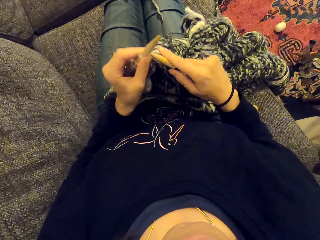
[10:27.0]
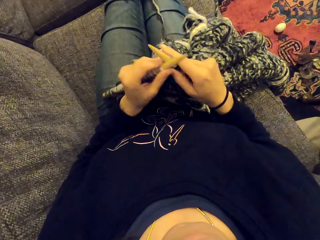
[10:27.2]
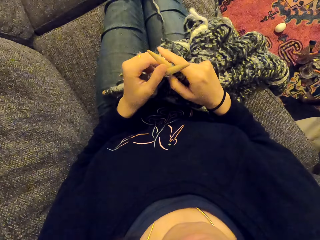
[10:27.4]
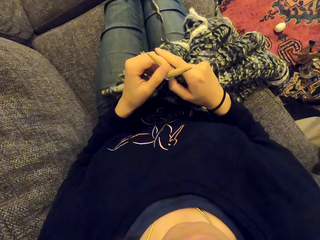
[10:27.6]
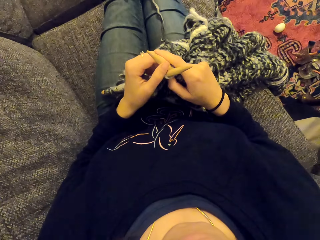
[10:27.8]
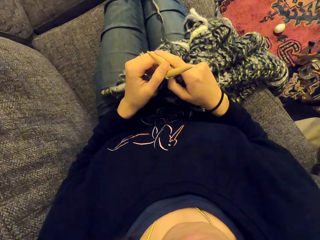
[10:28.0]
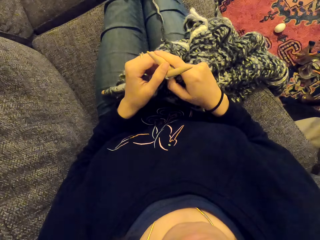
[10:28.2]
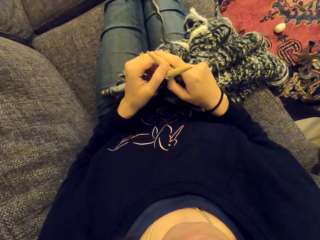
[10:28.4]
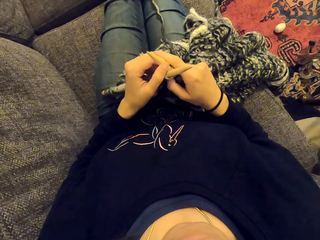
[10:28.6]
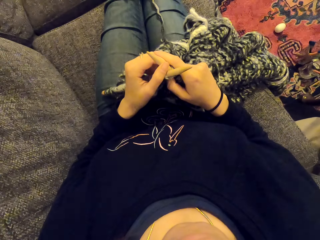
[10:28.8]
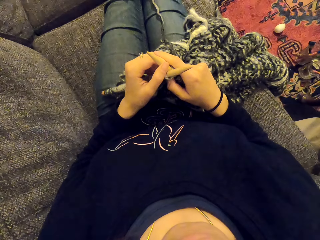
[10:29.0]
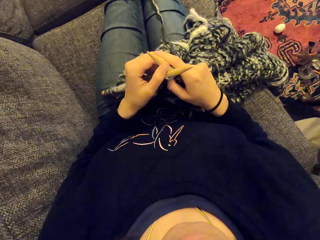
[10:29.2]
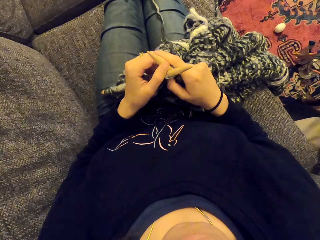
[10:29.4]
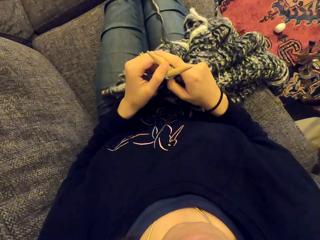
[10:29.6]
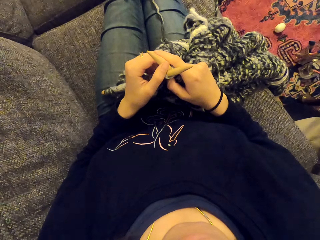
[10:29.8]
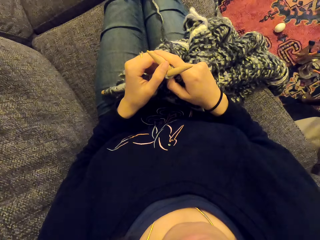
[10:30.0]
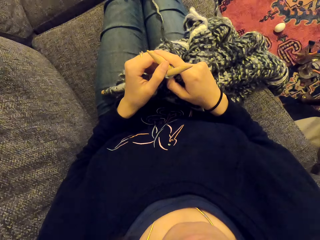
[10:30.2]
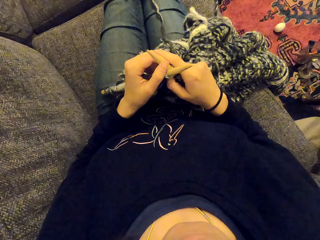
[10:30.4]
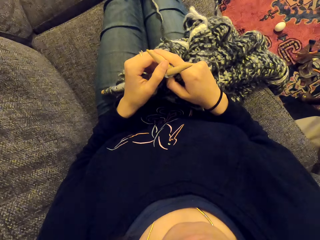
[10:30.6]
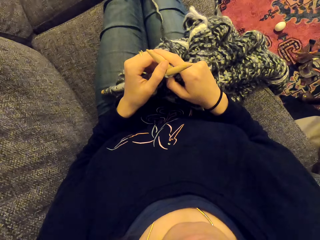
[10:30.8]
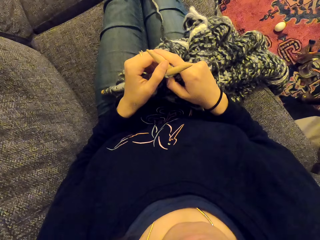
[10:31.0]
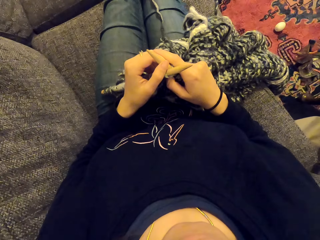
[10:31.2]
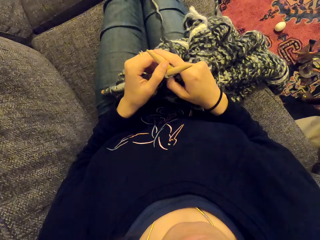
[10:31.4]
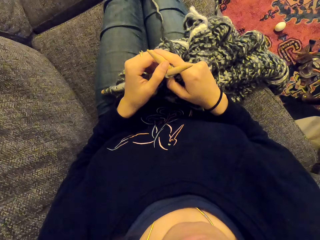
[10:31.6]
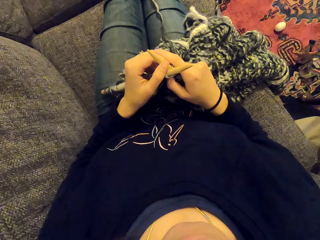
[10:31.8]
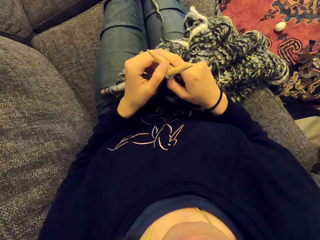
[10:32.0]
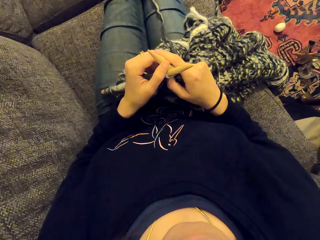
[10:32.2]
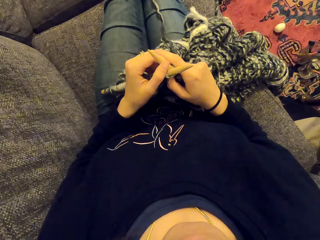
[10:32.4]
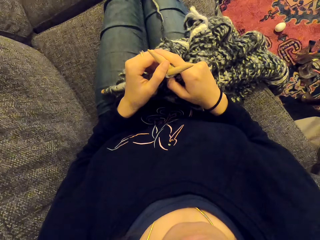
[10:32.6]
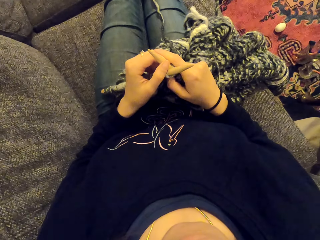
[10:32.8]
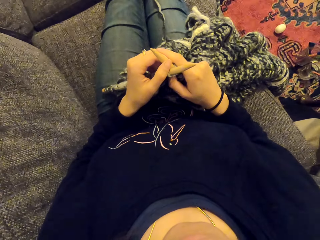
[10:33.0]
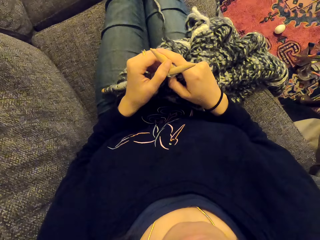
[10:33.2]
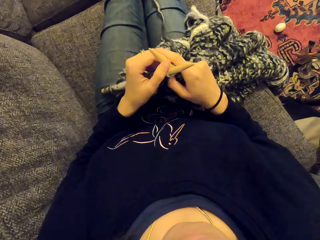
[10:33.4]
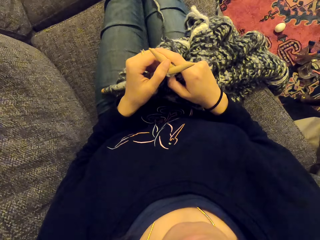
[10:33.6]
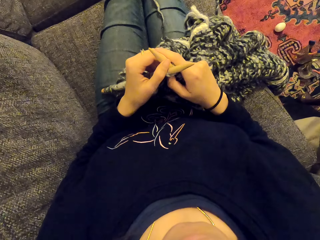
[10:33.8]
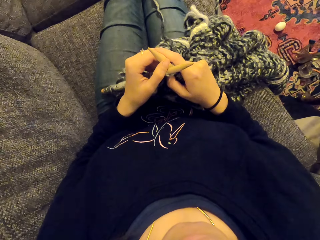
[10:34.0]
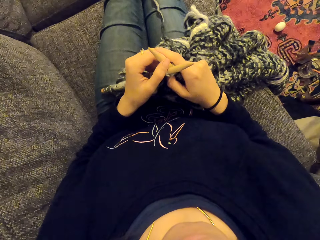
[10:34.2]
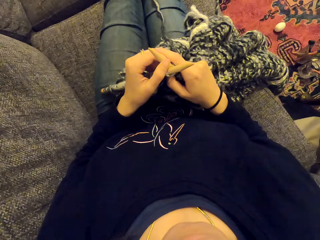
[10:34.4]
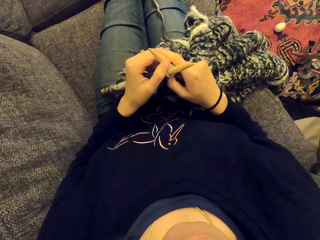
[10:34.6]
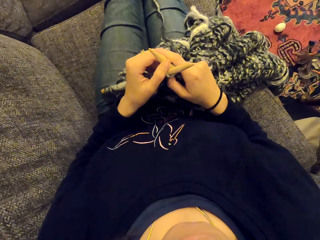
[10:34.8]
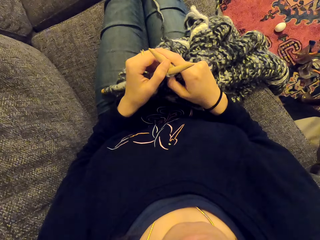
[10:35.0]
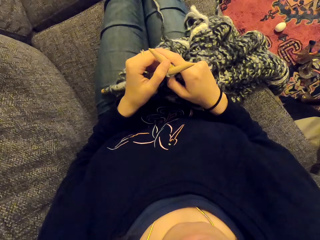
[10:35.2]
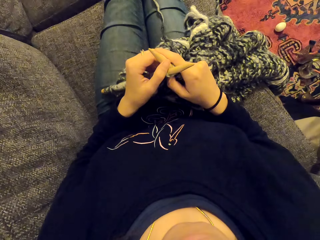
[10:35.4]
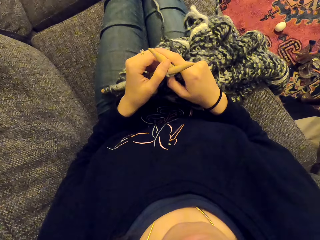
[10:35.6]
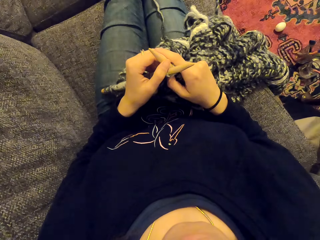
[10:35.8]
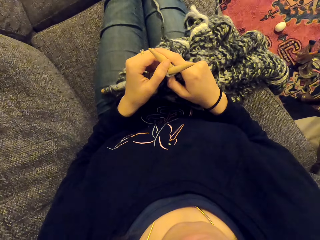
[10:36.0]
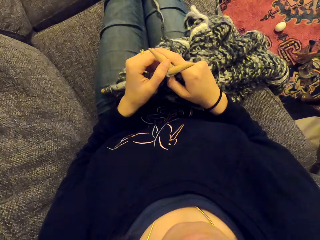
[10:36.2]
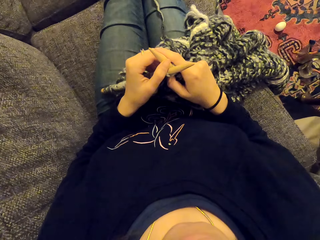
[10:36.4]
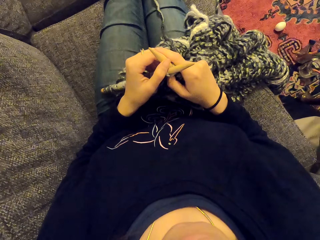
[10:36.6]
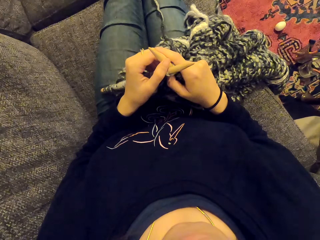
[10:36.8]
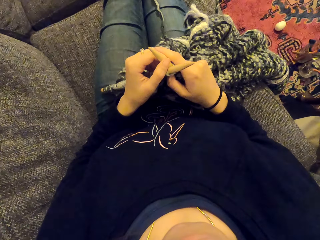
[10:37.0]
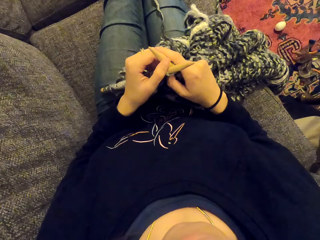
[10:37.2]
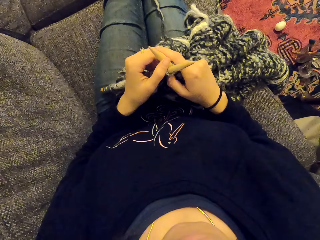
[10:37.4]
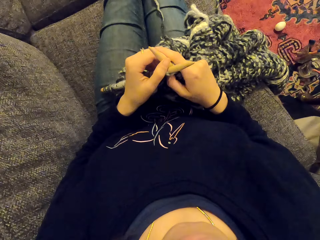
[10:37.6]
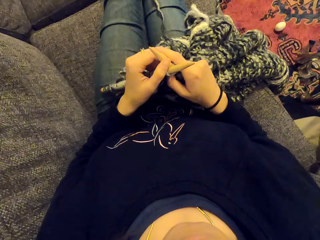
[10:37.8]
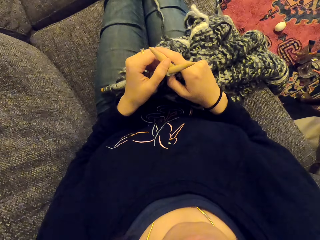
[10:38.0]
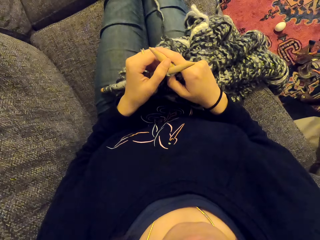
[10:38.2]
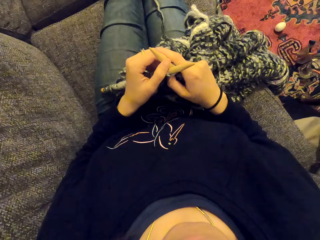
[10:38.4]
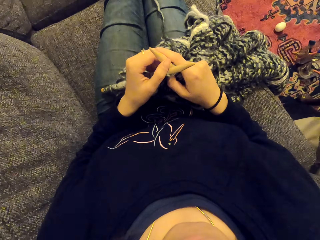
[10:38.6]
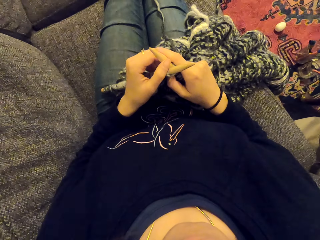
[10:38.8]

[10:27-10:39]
The camera wearer stares at the fabric. They stare at the crochet hook.

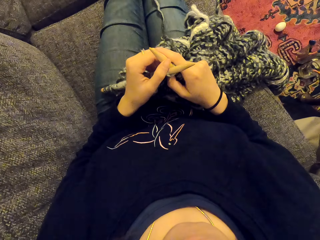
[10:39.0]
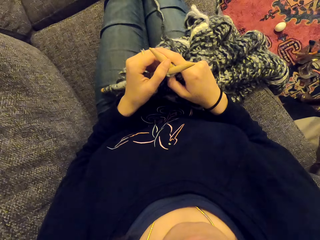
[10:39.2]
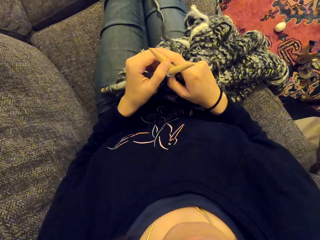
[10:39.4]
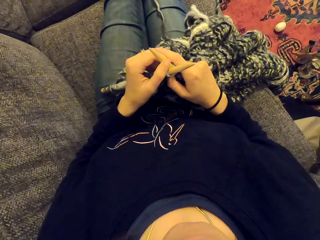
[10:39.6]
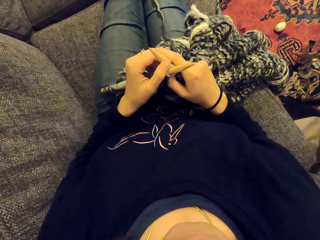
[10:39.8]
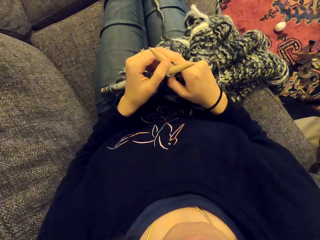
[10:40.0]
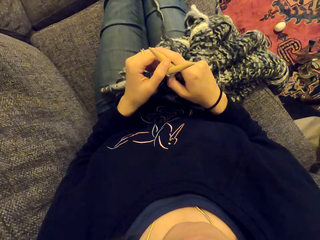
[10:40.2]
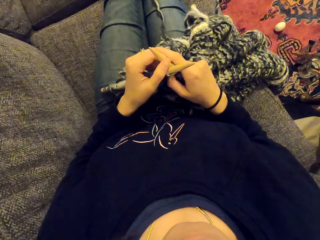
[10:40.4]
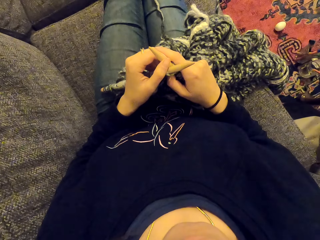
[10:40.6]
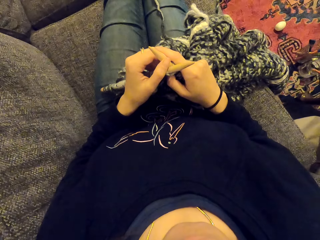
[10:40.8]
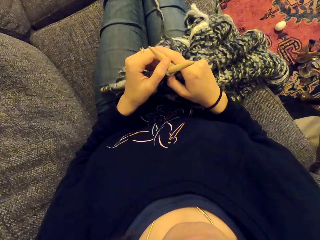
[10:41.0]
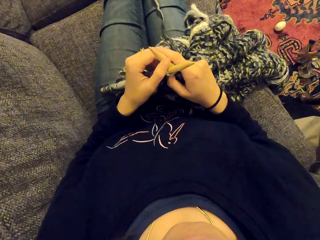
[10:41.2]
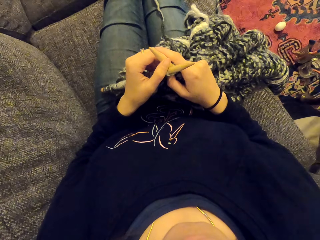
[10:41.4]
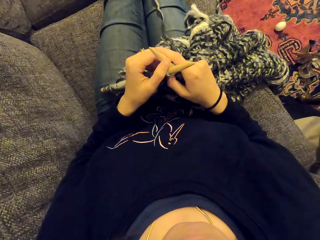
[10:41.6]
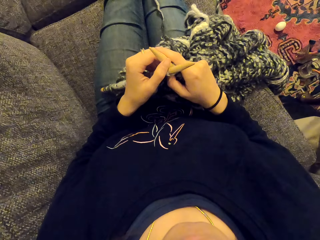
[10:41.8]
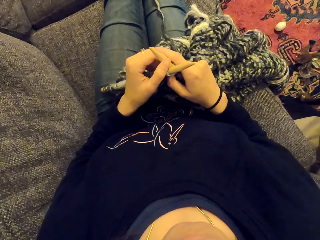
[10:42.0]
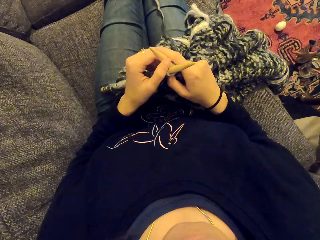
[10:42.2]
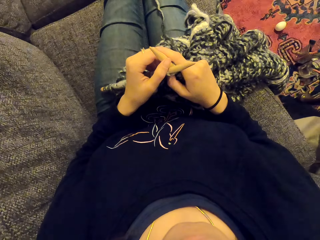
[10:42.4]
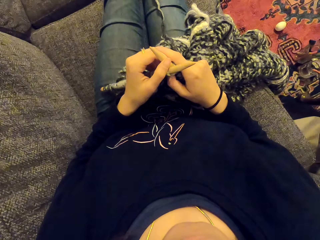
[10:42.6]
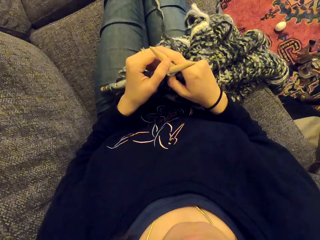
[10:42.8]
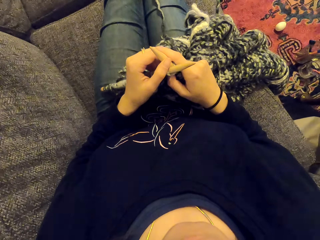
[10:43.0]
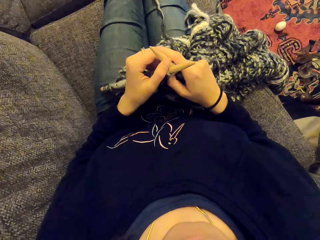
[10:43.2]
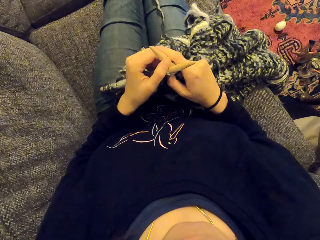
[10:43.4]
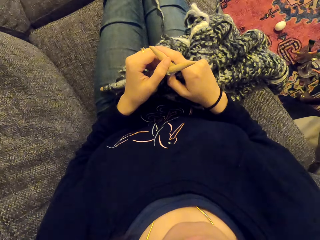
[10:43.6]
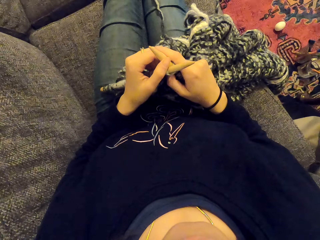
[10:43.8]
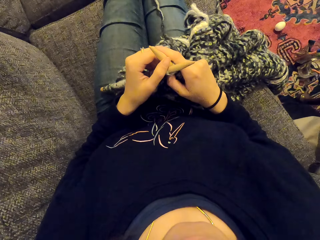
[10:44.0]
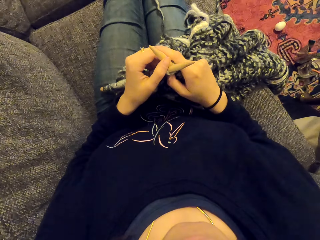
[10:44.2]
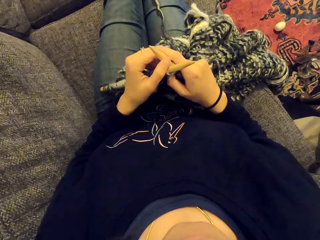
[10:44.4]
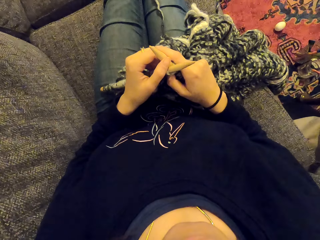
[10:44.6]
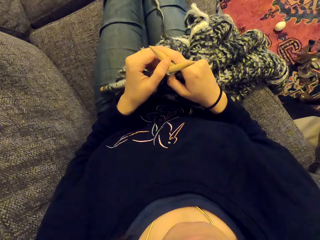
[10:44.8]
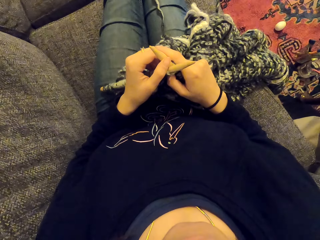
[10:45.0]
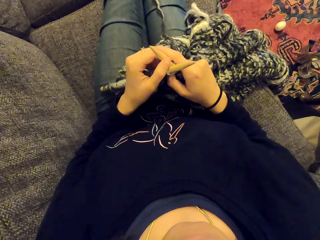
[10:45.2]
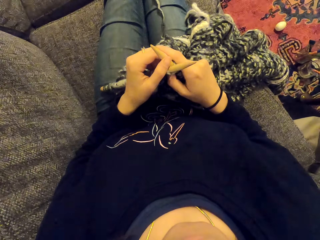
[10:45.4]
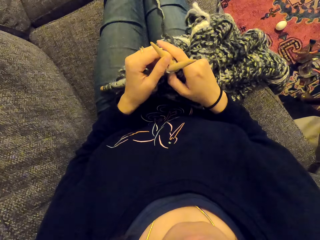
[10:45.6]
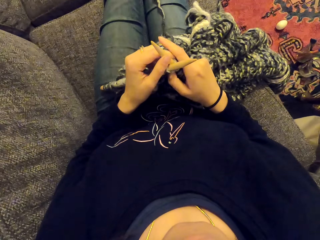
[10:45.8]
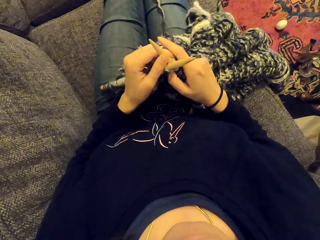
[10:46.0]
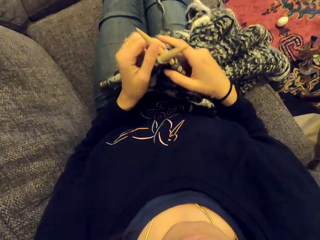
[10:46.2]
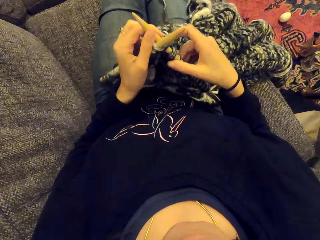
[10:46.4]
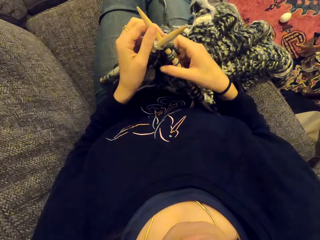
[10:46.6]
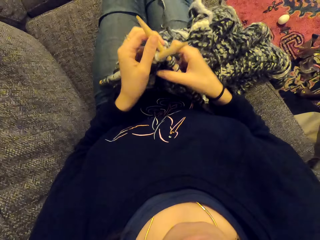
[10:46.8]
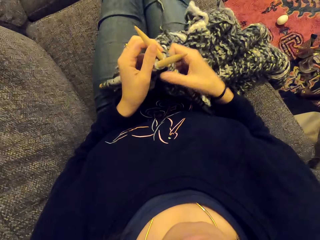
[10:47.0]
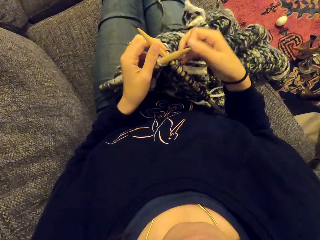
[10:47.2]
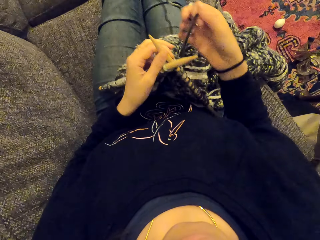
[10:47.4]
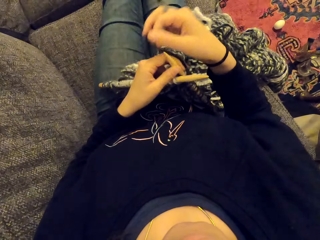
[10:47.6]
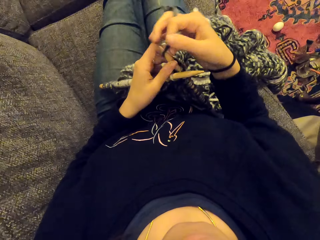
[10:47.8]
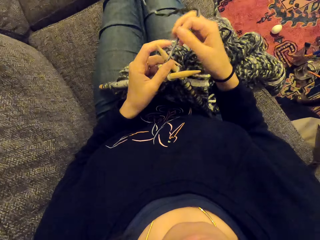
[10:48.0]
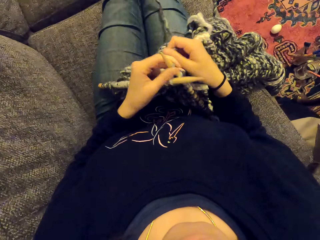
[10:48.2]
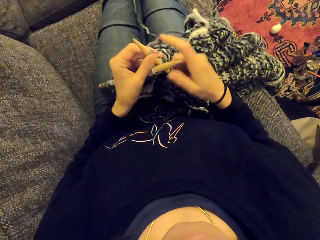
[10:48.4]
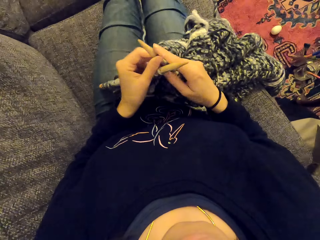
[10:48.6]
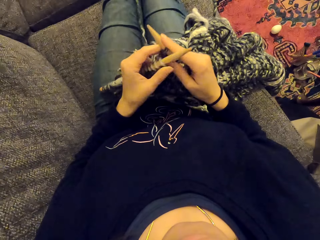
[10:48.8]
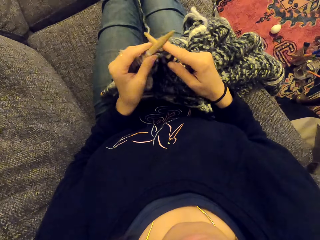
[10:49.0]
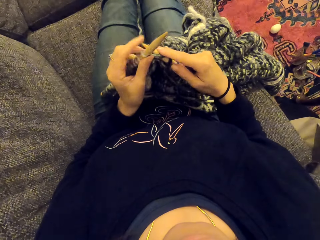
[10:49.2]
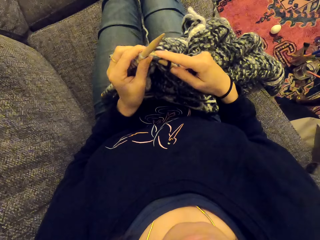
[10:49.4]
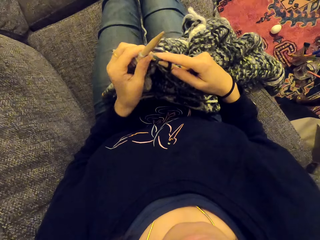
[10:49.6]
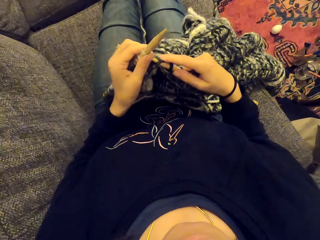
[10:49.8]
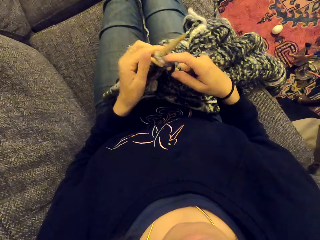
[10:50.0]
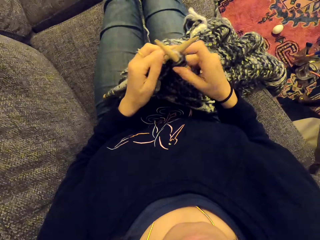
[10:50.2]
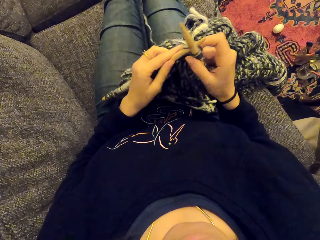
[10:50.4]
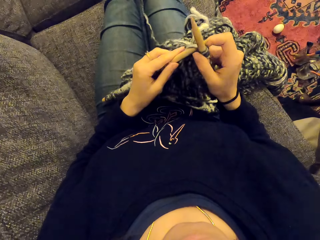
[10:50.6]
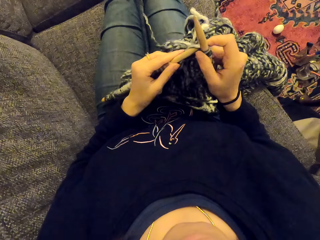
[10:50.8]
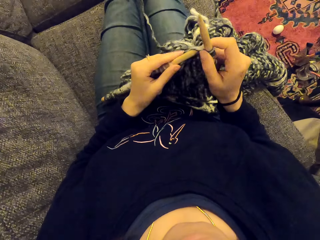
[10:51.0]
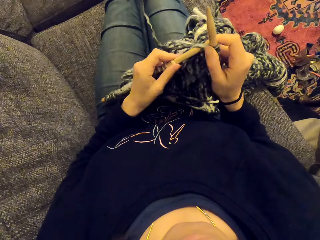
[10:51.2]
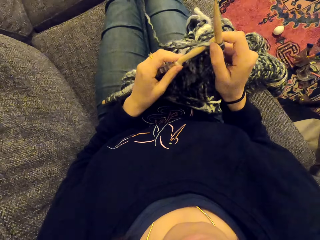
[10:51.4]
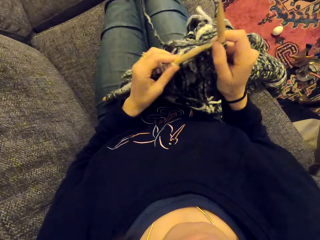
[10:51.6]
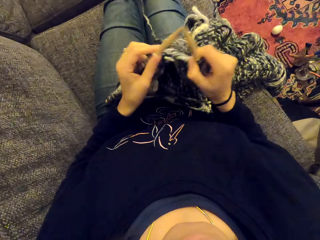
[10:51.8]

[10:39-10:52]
The camera wearer knits the fabric with the crochet hook.
